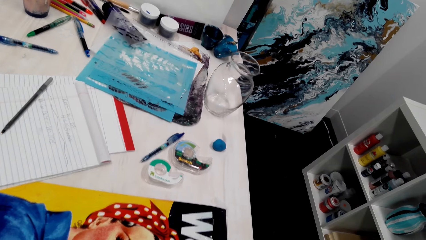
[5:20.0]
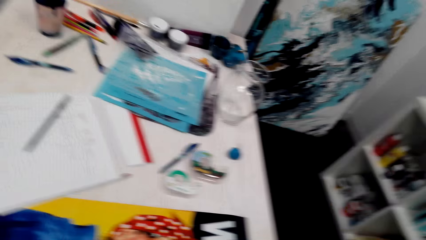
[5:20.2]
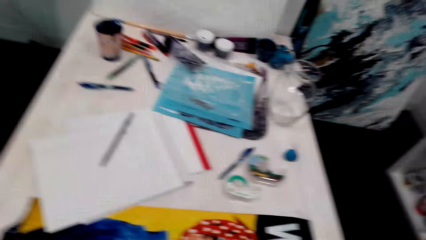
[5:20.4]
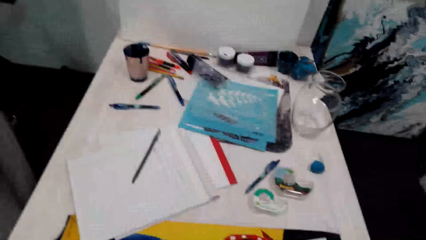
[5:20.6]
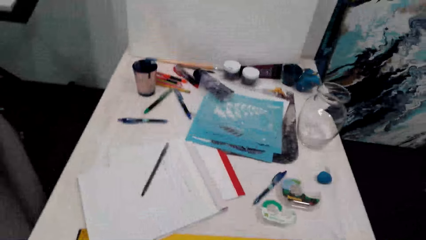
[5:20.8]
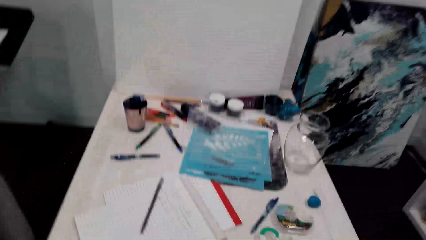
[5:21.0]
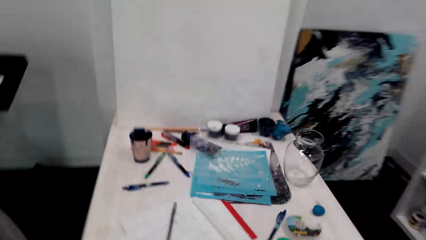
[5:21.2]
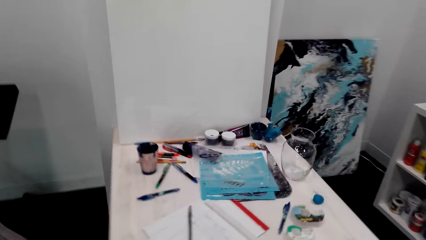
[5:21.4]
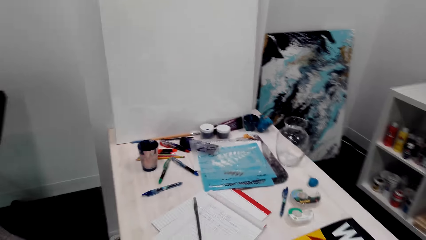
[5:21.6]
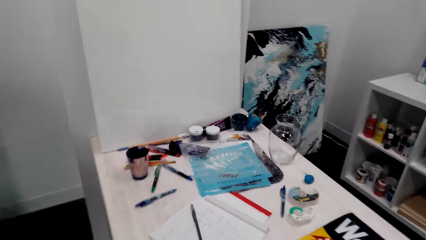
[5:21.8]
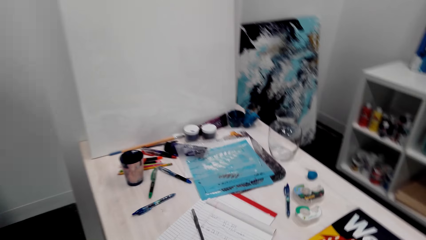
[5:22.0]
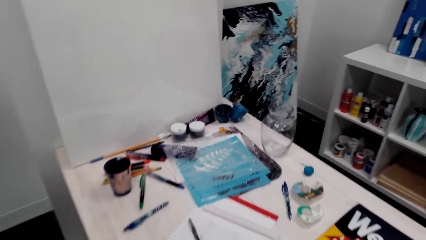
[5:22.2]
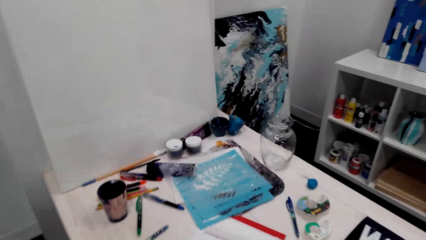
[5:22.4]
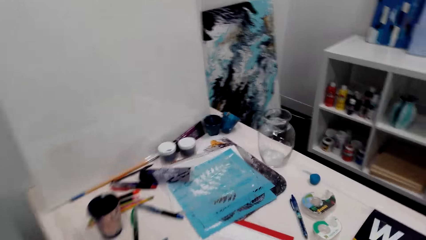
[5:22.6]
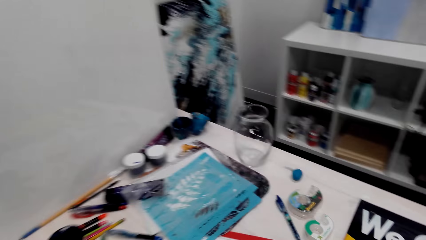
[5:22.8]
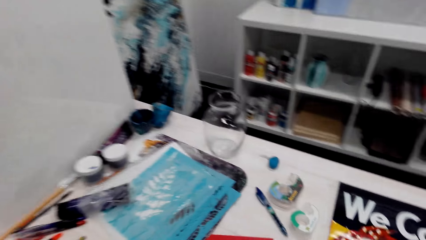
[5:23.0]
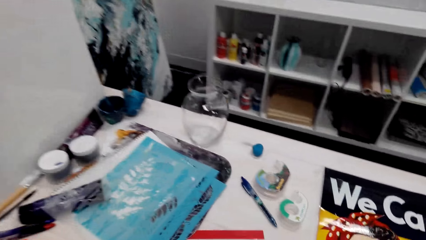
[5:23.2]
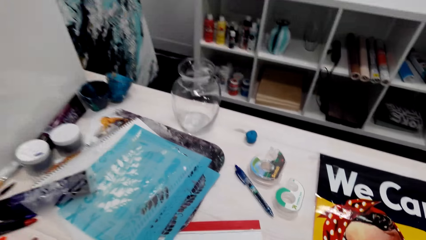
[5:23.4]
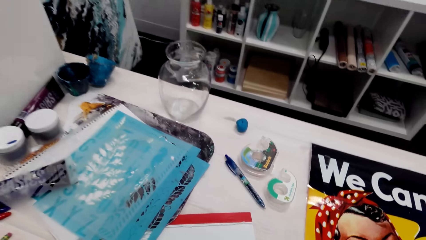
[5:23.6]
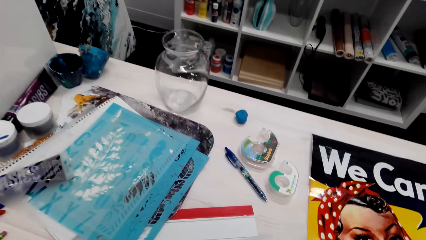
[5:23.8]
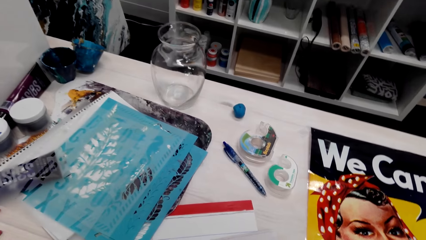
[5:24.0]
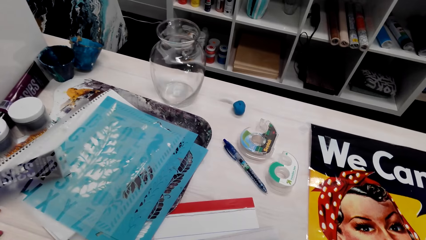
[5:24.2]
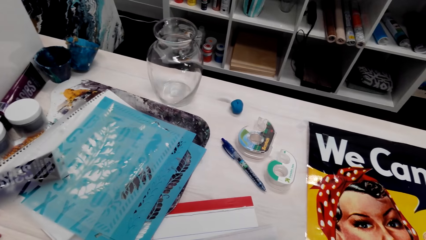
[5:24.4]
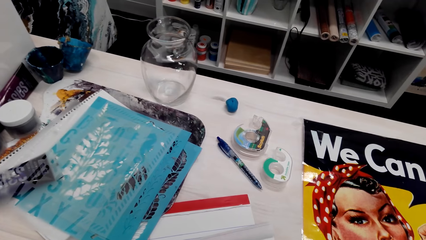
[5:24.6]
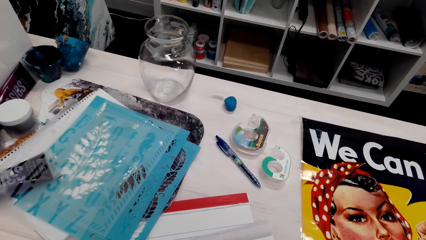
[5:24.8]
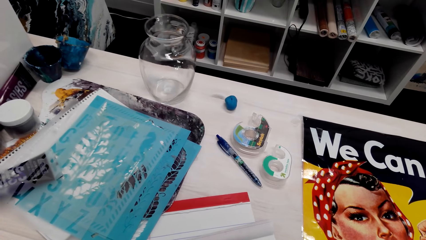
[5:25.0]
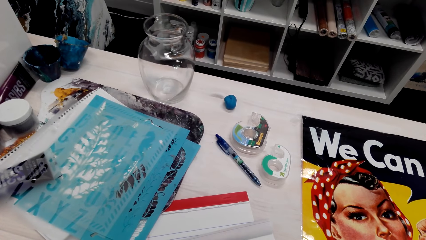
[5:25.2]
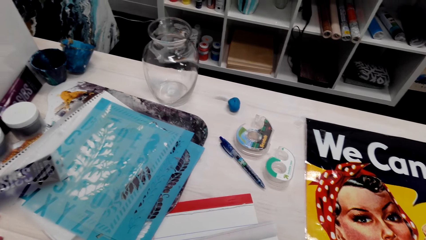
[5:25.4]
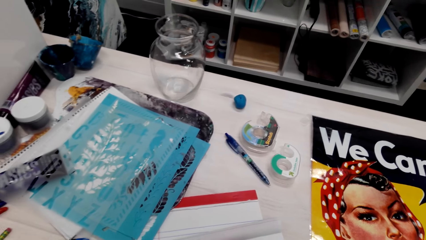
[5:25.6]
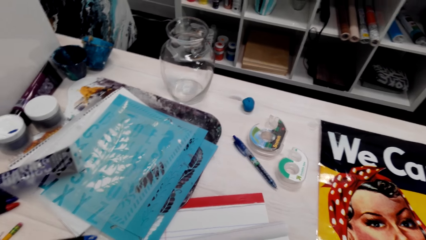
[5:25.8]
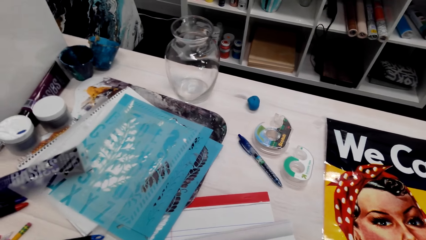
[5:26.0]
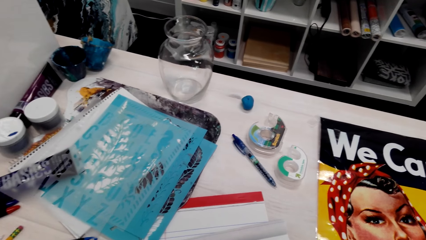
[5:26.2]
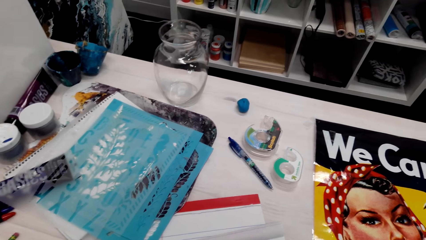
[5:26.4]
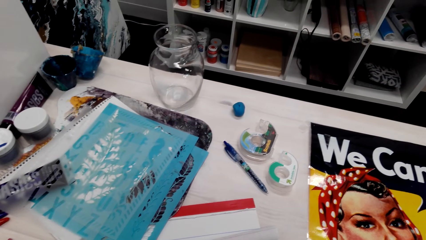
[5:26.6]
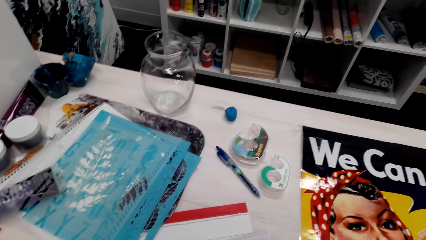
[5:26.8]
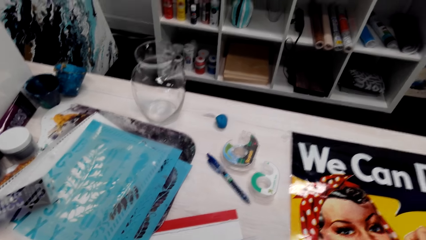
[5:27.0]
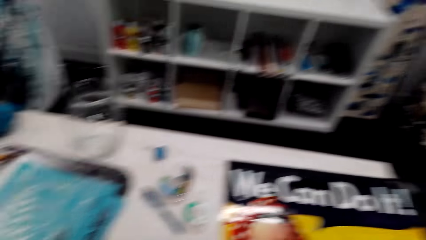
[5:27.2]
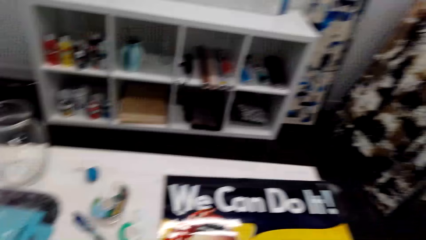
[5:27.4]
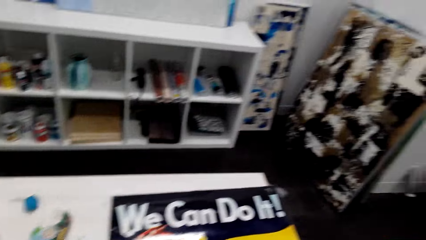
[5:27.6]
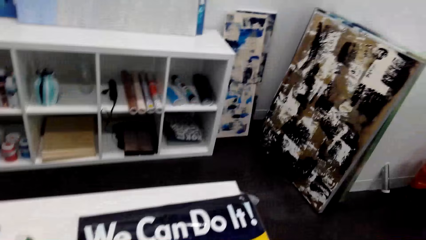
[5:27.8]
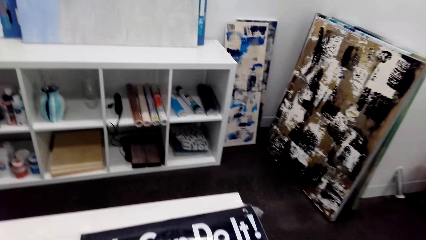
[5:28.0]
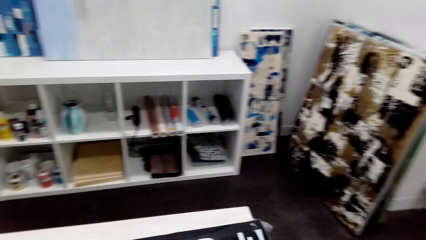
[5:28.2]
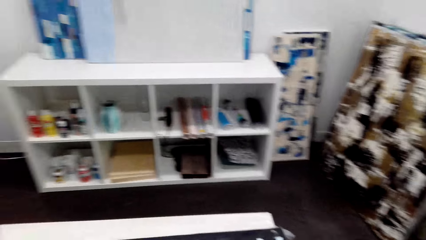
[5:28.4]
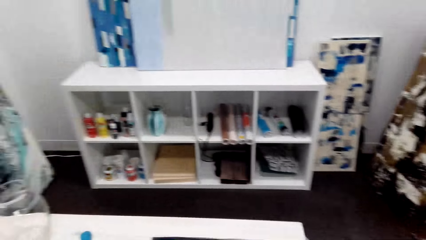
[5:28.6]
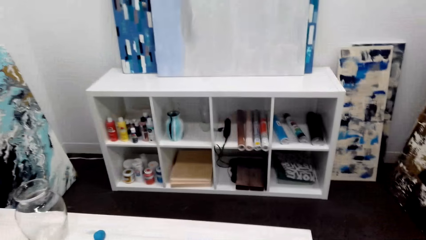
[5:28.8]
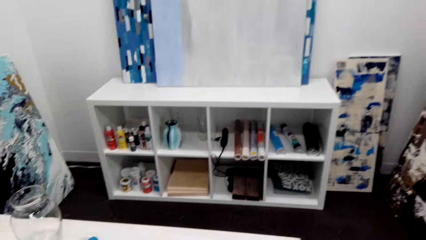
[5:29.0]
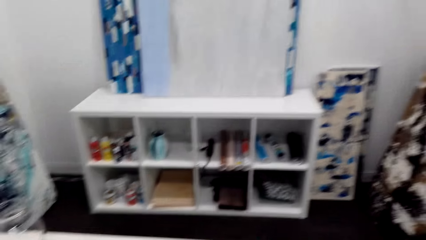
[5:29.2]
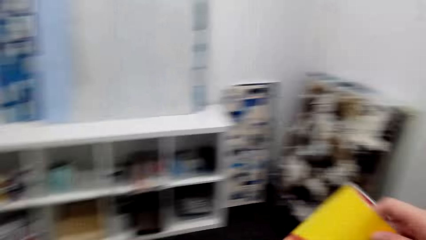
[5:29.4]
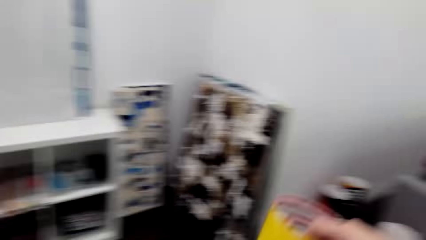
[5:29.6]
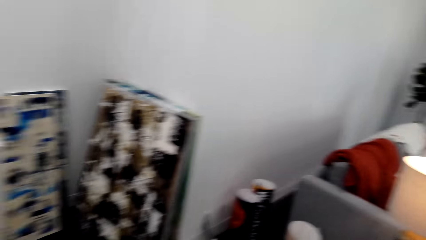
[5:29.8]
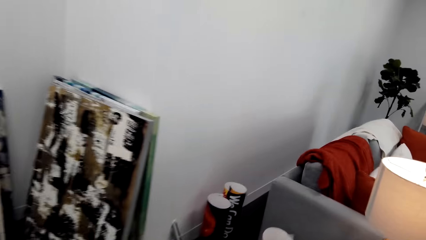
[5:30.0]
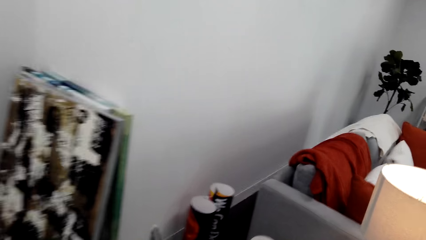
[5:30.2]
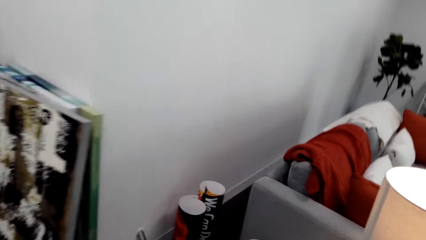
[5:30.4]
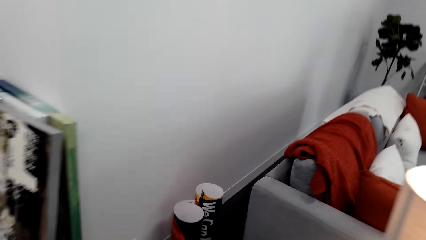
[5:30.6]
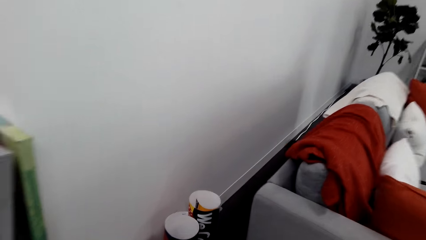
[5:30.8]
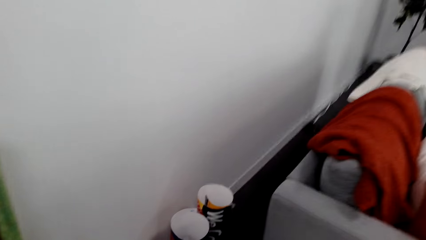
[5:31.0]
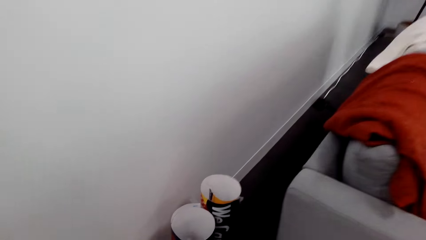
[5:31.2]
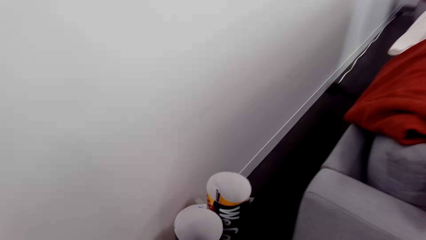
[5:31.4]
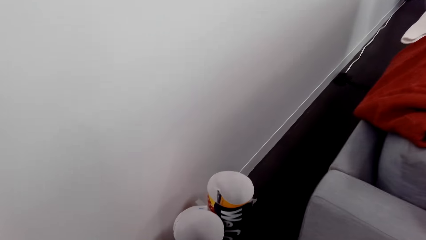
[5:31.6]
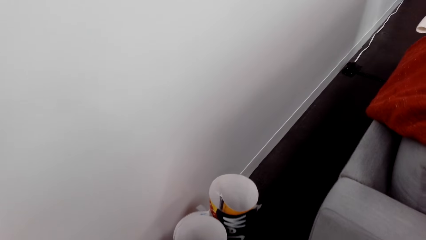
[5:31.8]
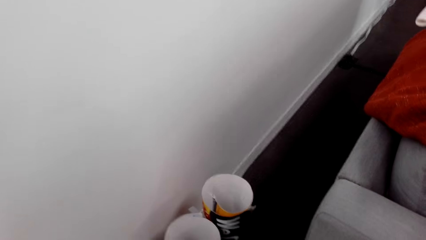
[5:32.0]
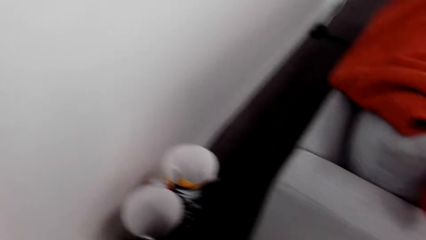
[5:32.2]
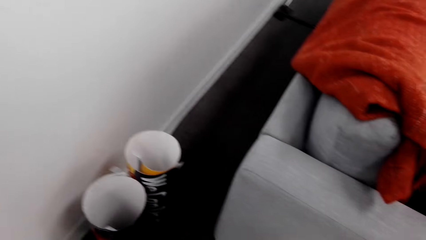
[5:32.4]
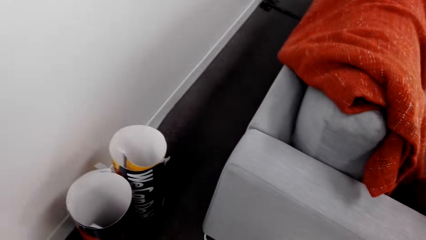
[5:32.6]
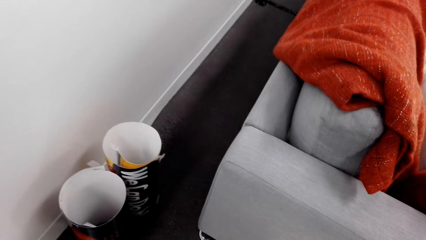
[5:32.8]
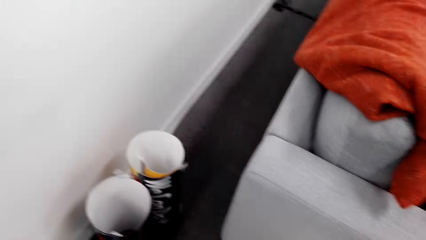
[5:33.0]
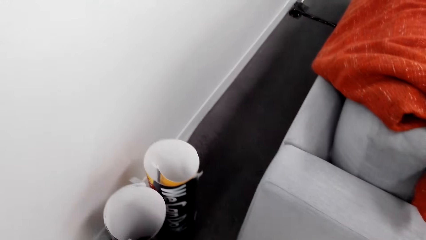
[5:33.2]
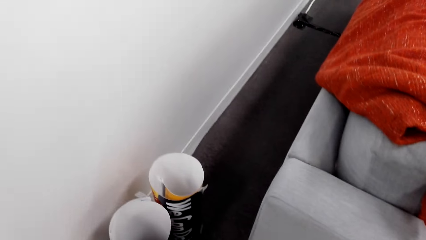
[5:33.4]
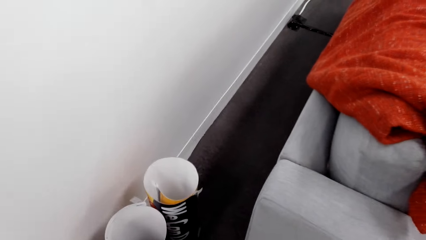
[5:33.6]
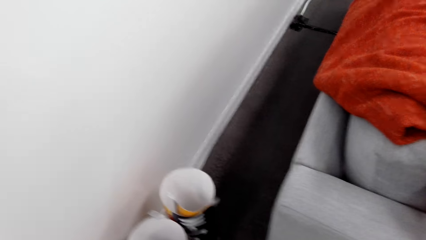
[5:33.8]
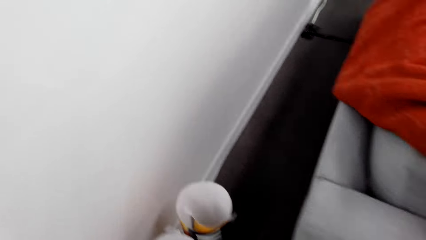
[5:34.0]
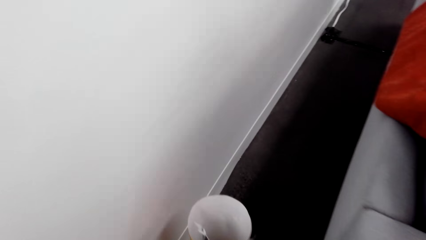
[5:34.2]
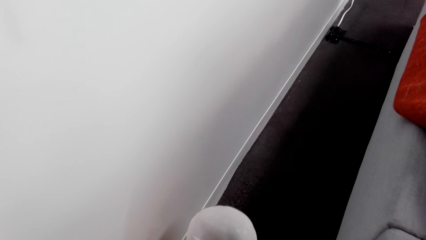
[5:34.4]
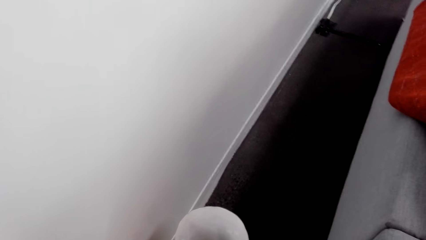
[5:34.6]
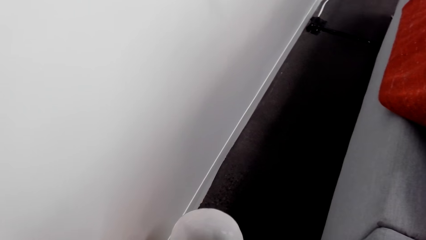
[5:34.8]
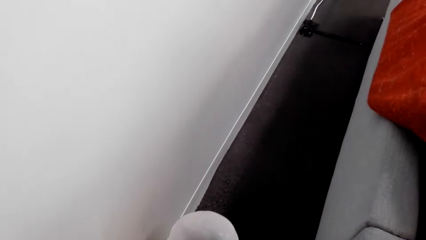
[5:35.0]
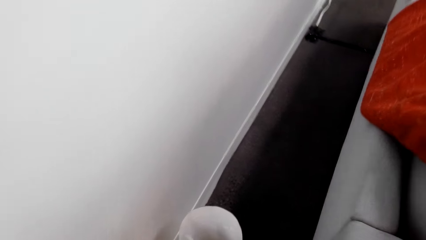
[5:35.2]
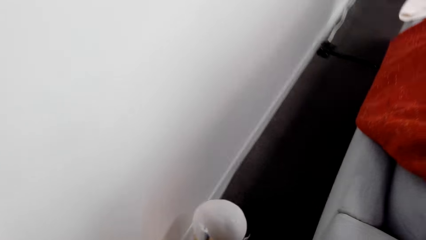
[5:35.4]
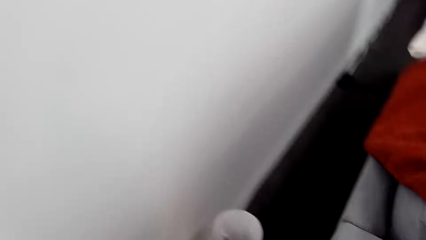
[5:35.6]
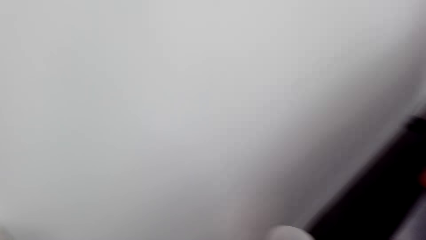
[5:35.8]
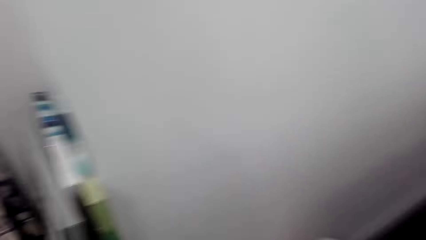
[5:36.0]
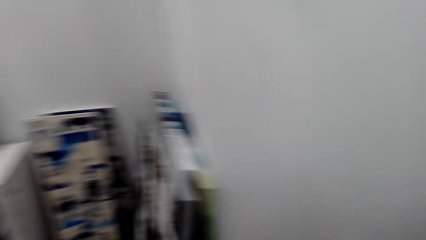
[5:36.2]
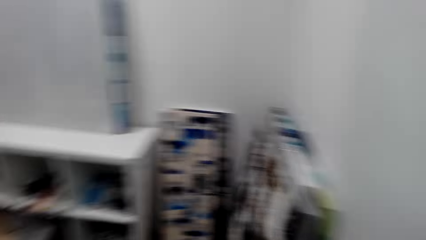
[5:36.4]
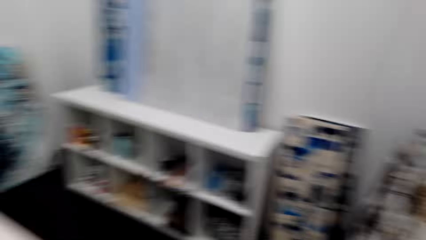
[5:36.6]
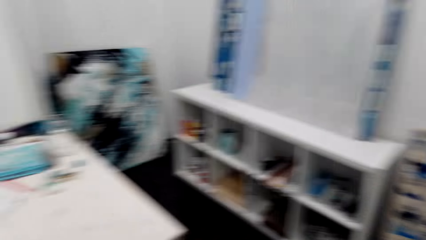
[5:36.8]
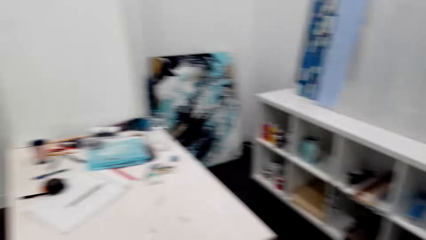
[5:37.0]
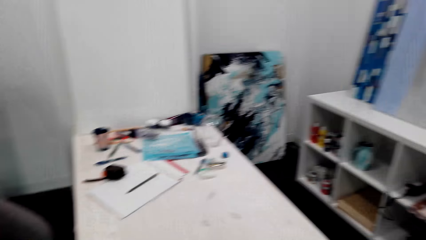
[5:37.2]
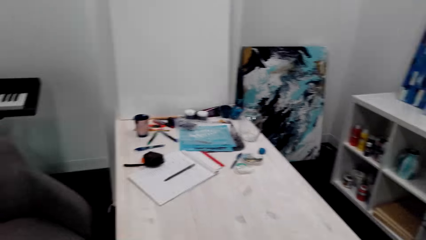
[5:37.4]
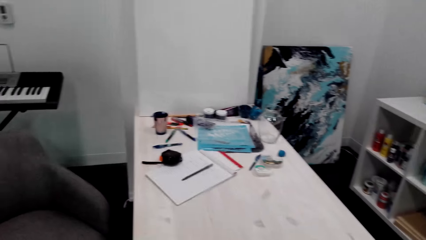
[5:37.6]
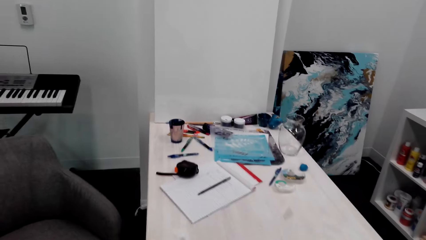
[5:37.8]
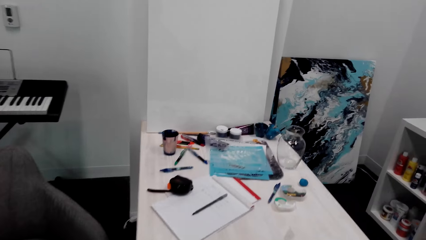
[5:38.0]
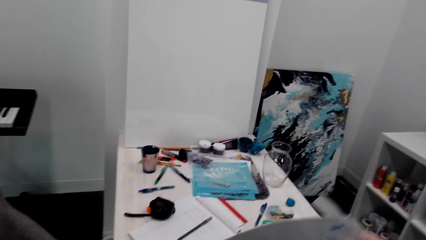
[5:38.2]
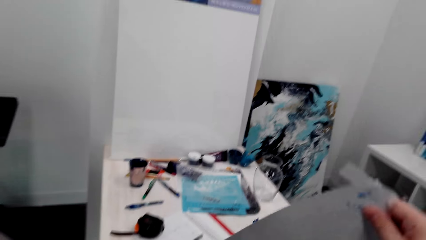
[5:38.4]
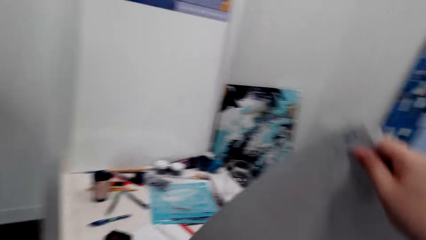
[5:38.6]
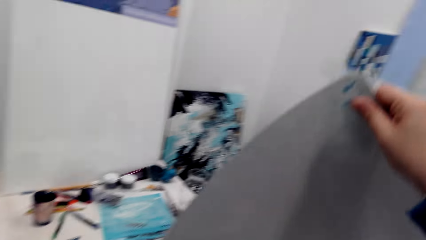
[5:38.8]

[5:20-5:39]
The camera wearer walks around. They walk on the floor. They look around the room.
